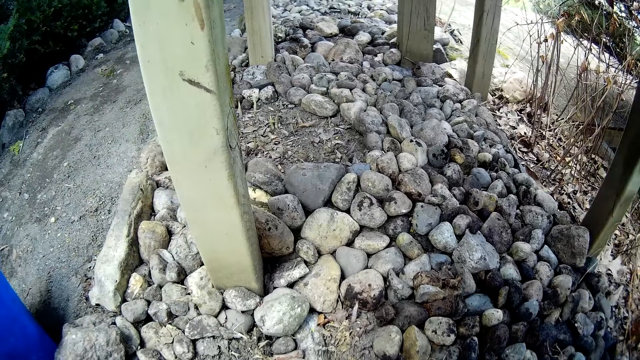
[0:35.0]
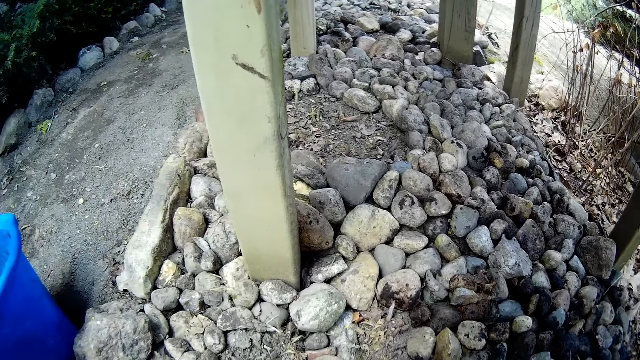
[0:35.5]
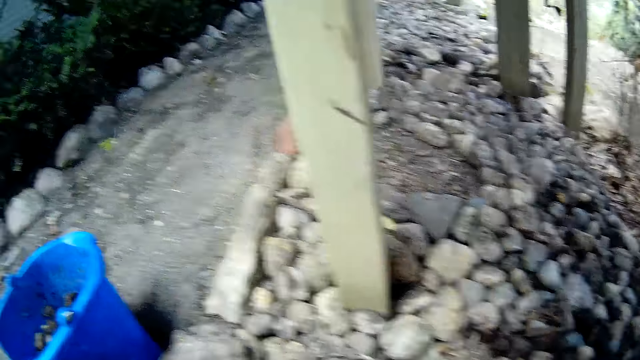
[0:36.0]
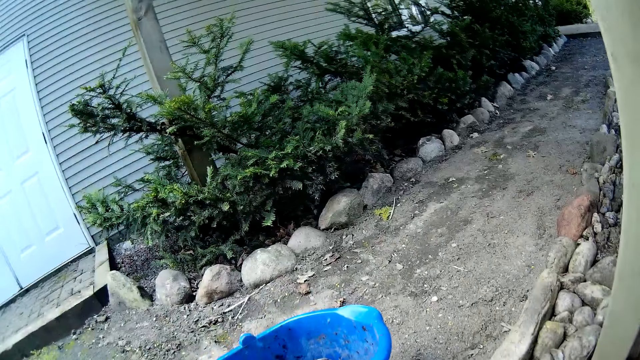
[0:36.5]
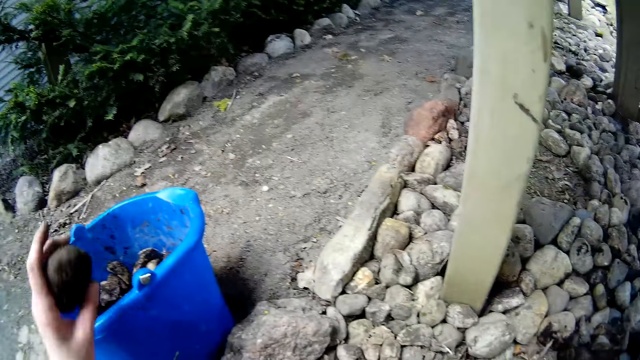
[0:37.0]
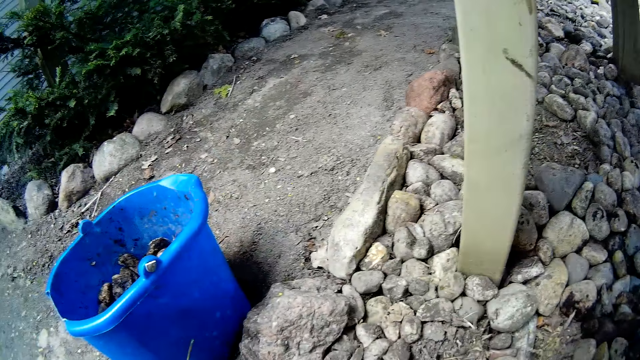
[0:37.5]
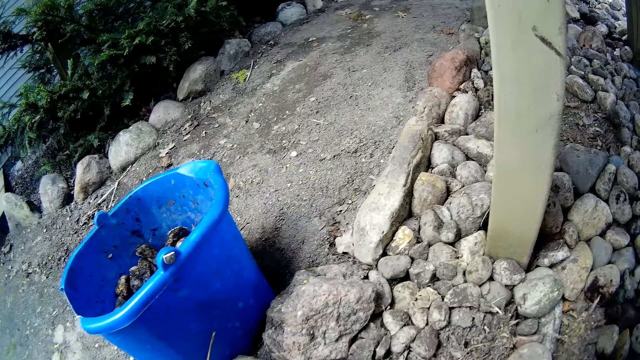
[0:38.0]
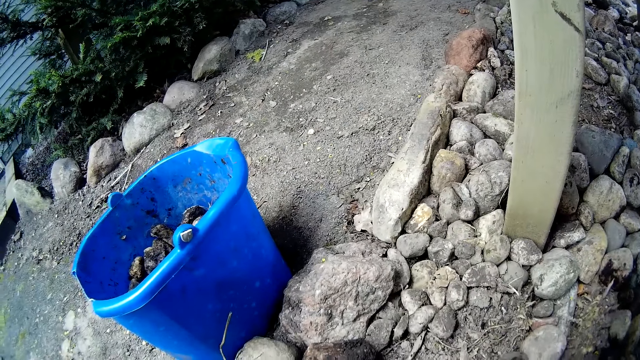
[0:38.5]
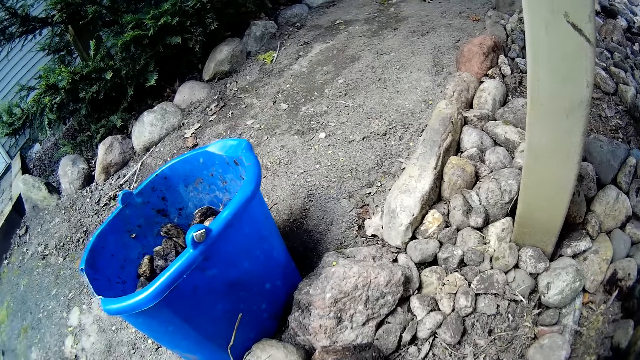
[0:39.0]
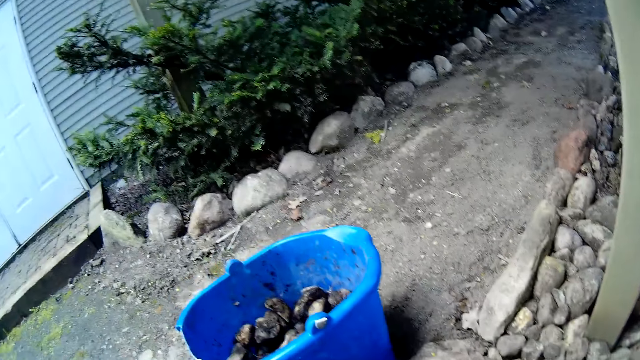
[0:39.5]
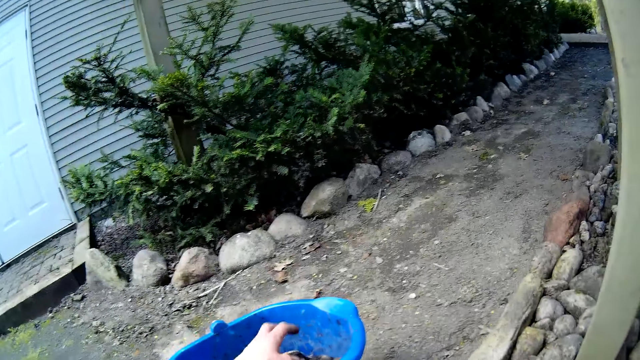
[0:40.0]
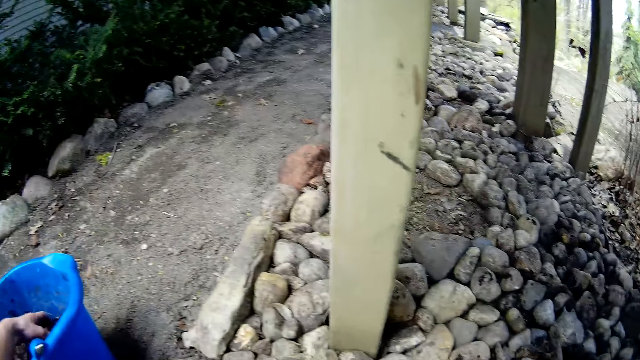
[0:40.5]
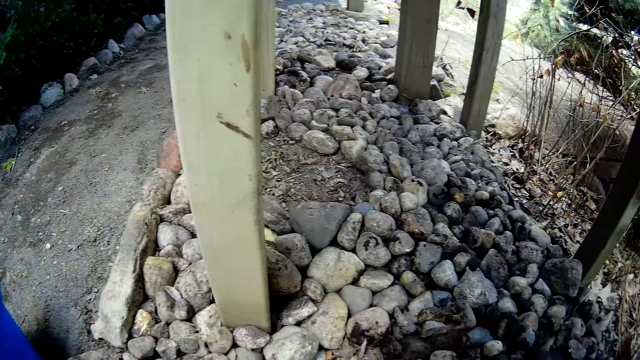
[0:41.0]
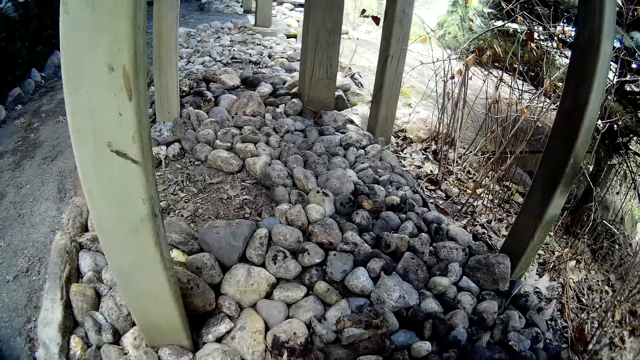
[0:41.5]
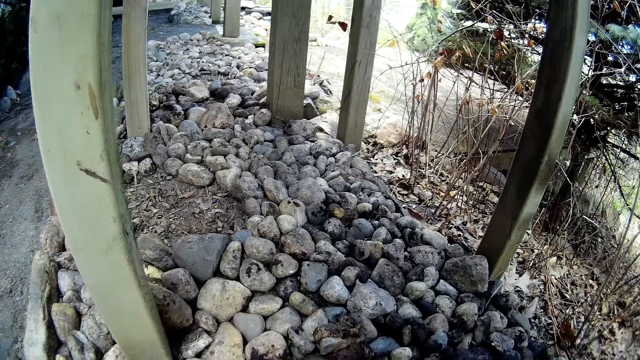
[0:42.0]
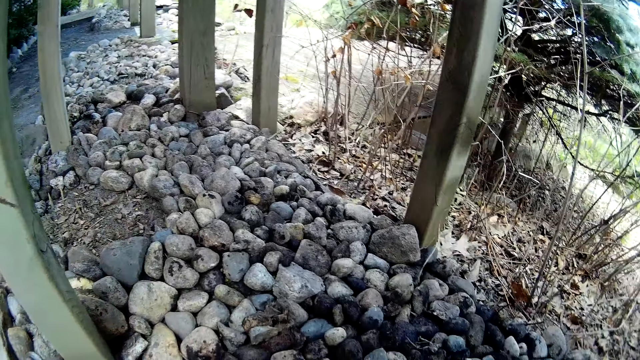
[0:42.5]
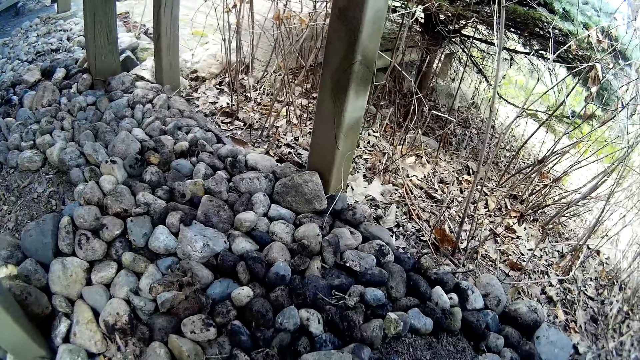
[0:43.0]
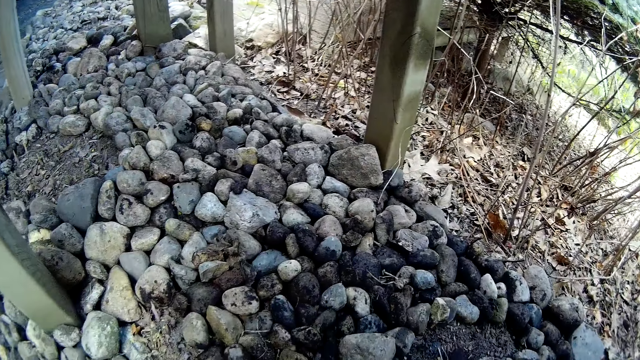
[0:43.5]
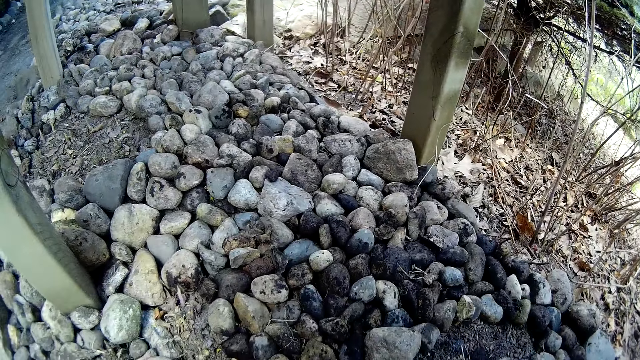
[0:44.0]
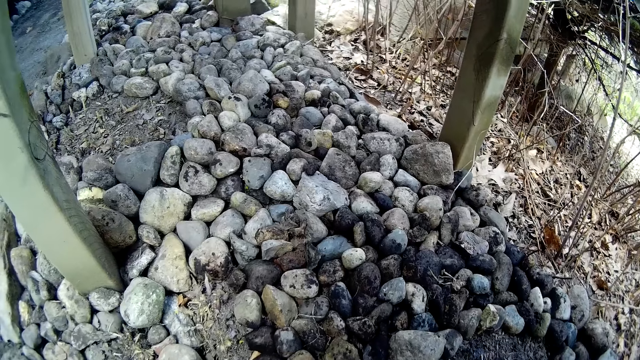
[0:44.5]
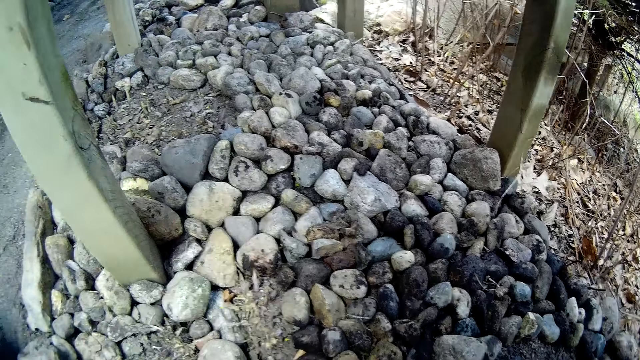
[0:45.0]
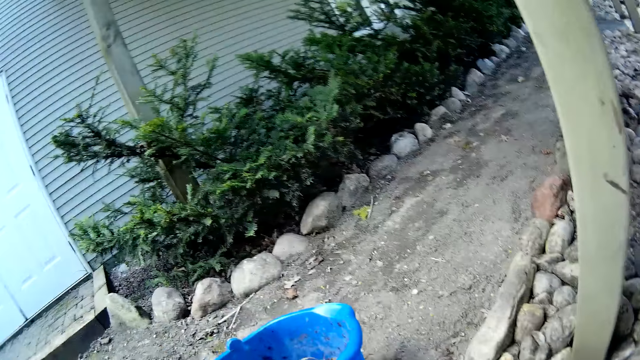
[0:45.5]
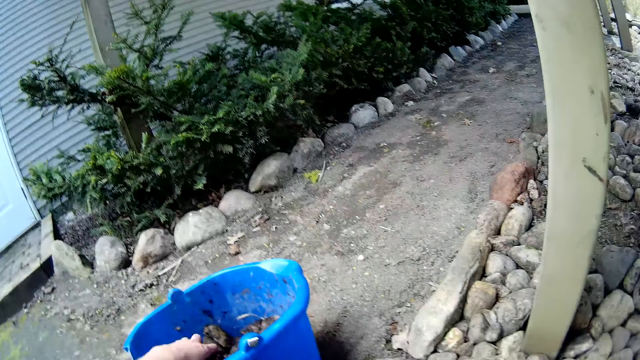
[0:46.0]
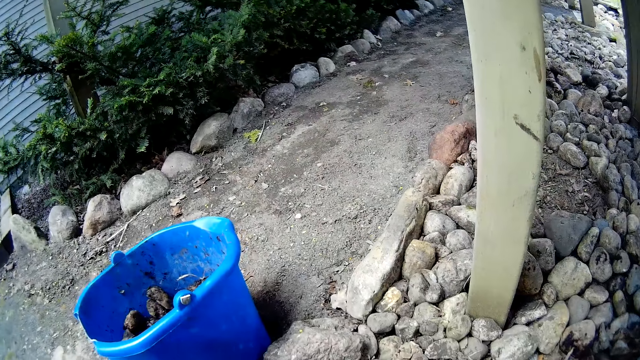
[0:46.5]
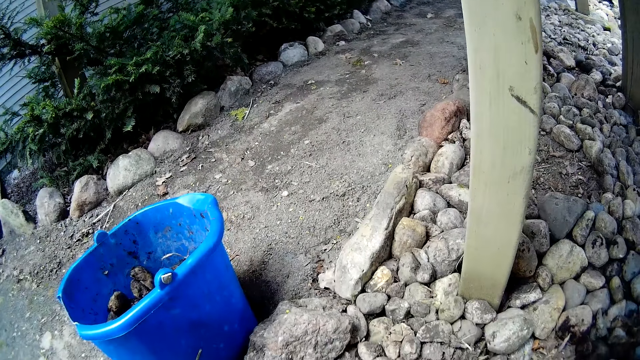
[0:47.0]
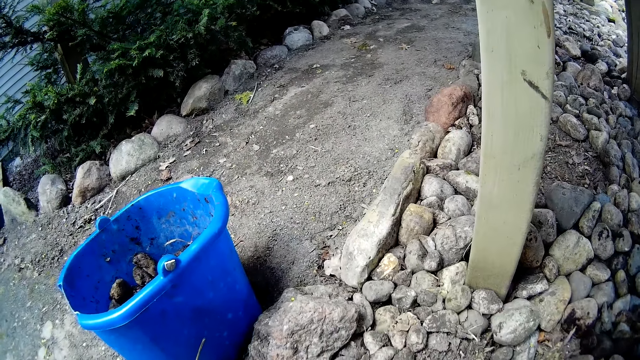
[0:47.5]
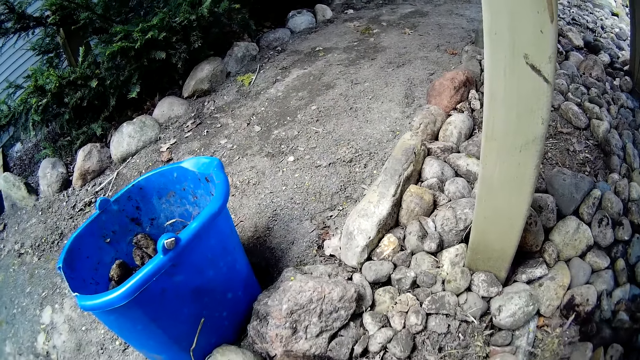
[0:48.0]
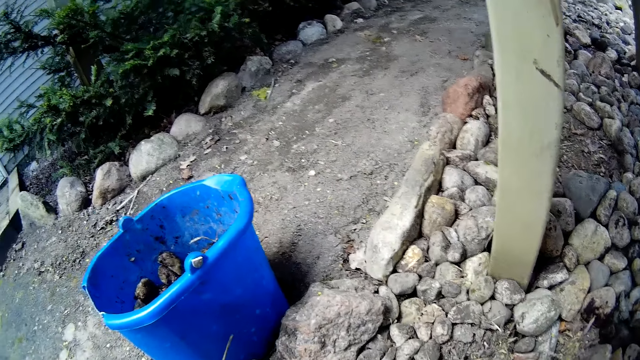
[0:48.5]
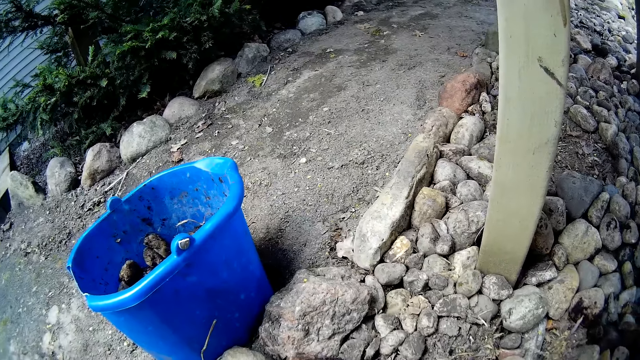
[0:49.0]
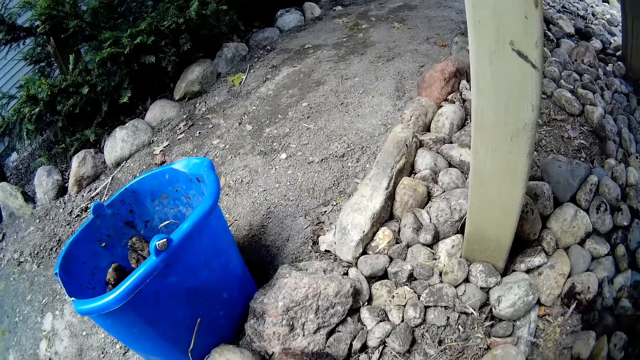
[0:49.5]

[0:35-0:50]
The camera wearer picks a stone from the plastic container on the floor with his left hand. He puts the stone in the pavement. He picks a stone from the plastic container on the floor with his left hand. He arranges the stones on the pavement. He turns. He picks a stone from the plastic container on the floor with his left hand. He arranges the stones in the pavement.

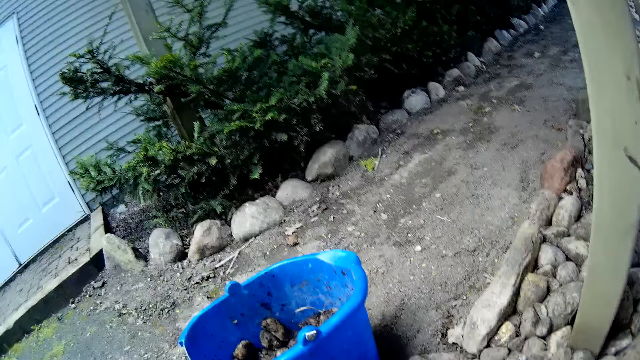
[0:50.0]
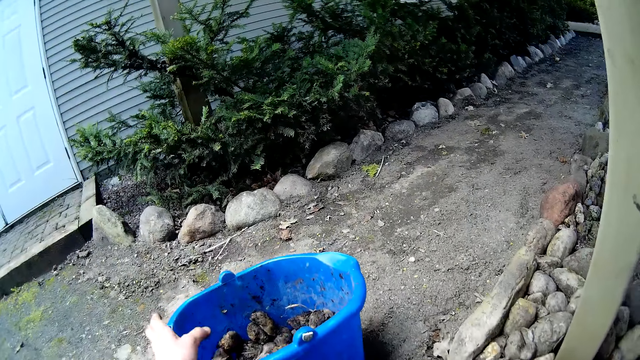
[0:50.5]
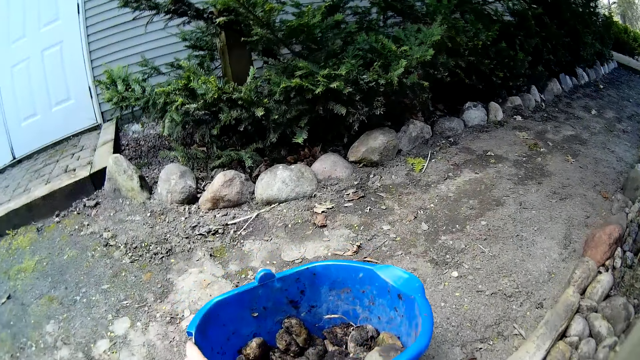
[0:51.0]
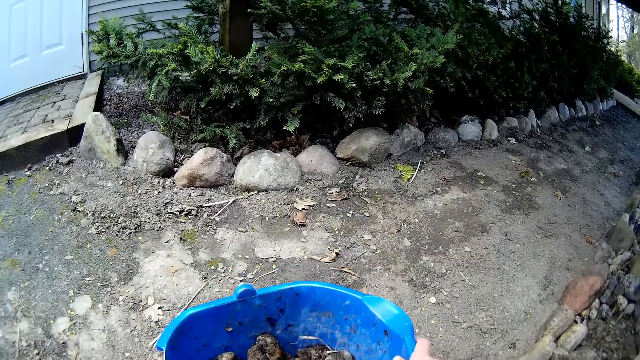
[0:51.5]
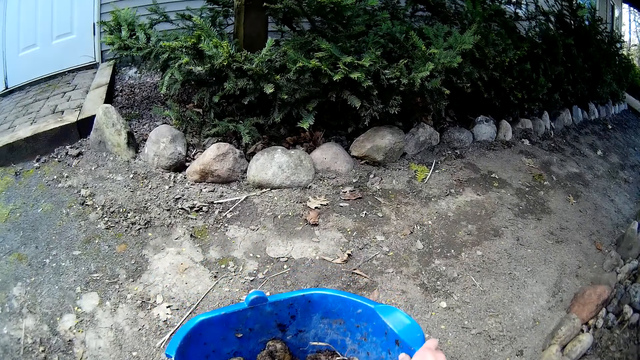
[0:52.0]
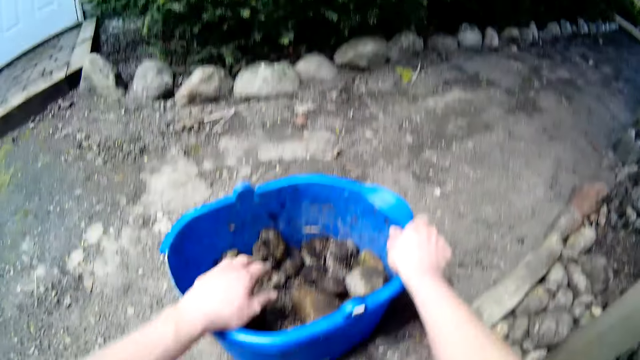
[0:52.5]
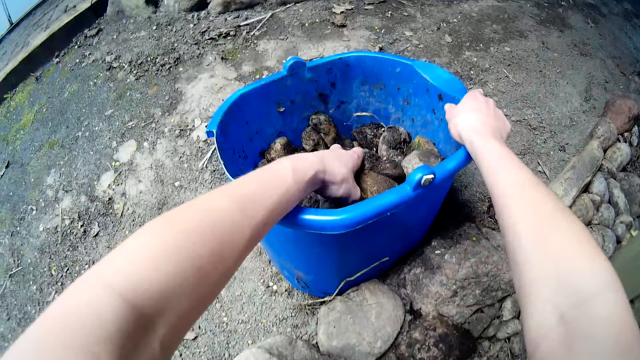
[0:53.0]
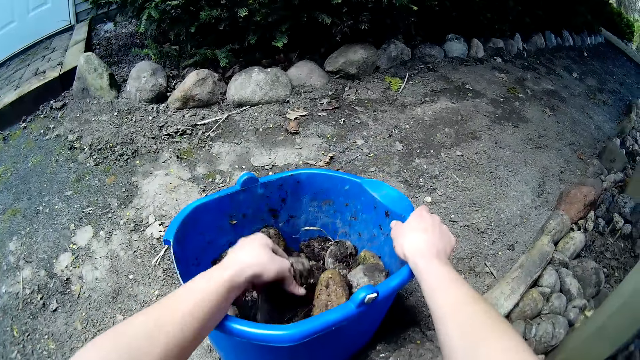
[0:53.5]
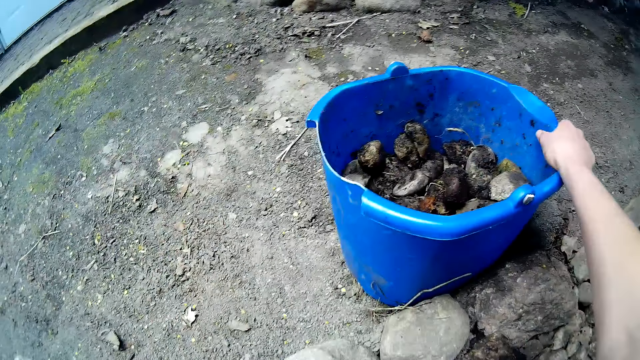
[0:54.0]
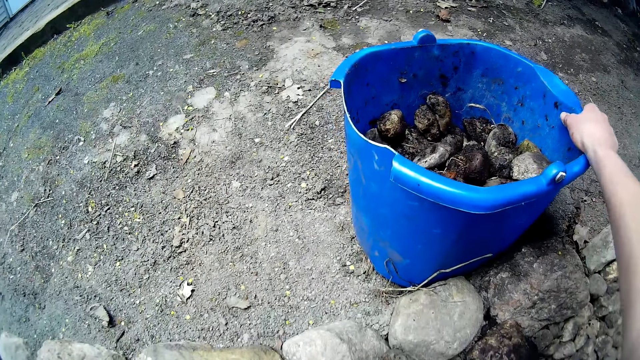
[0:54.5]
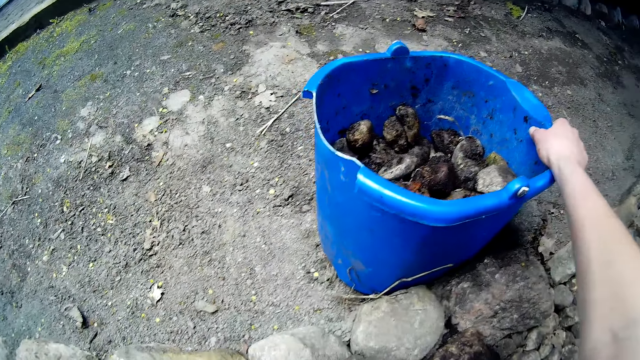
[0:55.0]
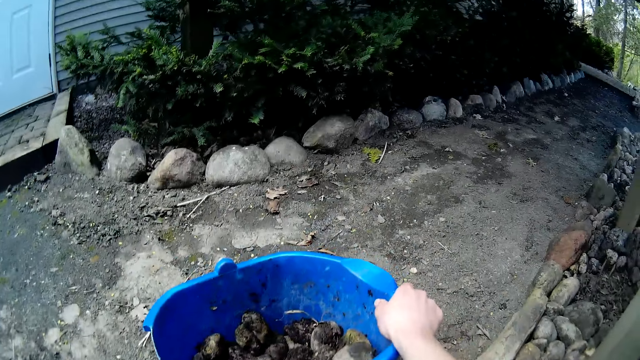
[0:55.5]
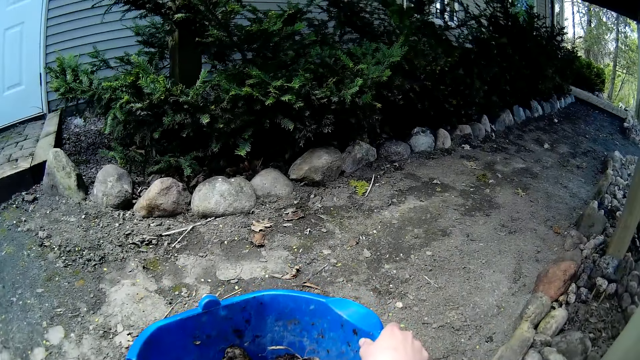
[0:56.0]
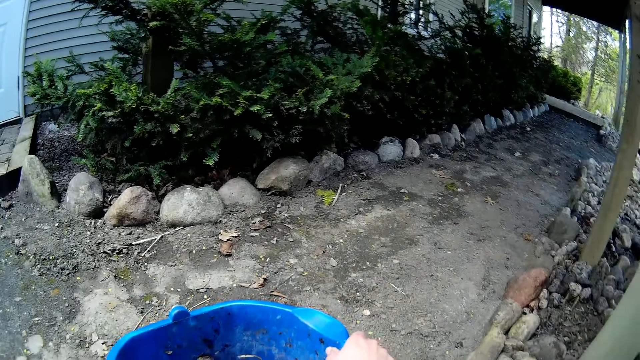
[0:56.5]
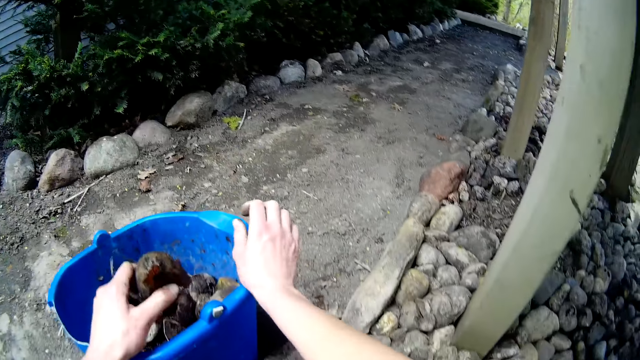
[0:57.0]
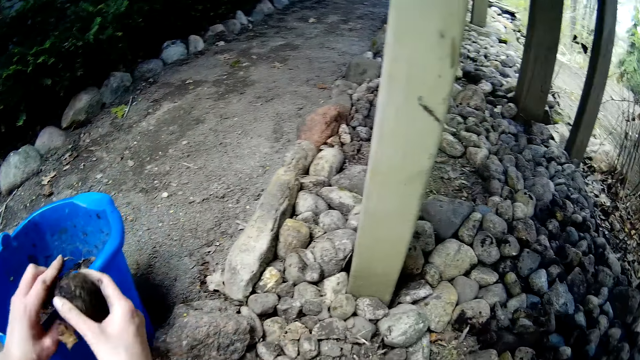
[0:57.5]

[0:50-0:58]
The camera wearer holds the plastic container of stones with his left hand. He holds the plastic container with his right hand. He picks a stone from the plastic container on the floor with his left hand. He arranges stones on the pavement. He picks a stone from the plastic container on the floor with his left hand. He holds the stone with his right hand. He switches the stone to his right hand.
